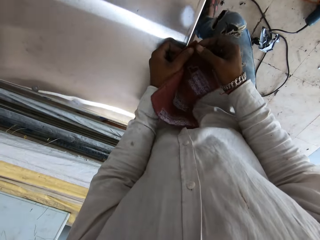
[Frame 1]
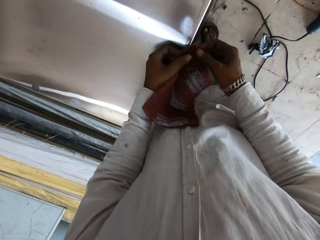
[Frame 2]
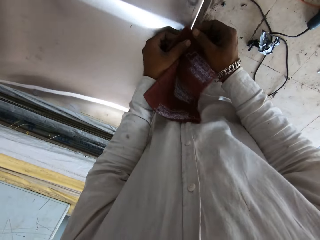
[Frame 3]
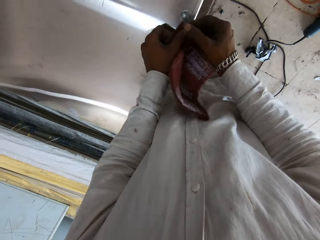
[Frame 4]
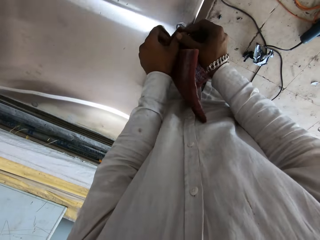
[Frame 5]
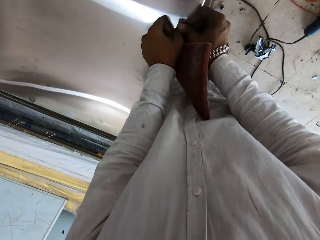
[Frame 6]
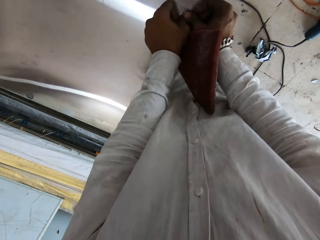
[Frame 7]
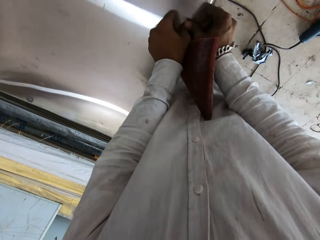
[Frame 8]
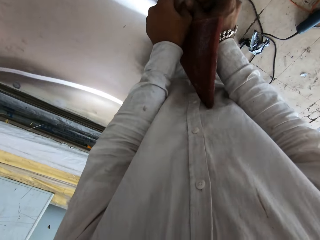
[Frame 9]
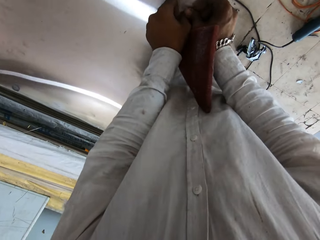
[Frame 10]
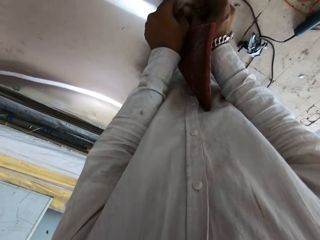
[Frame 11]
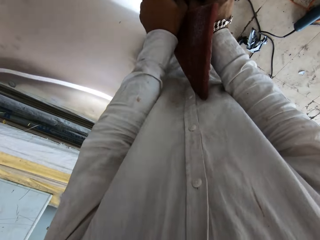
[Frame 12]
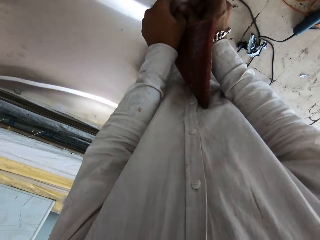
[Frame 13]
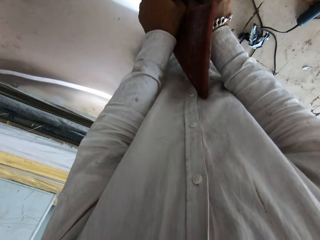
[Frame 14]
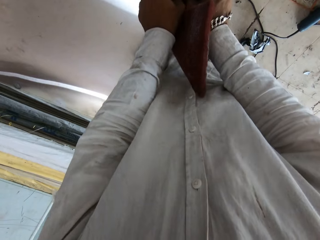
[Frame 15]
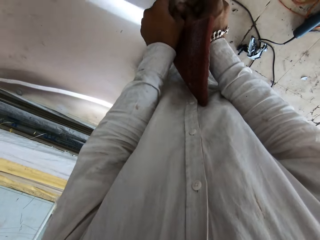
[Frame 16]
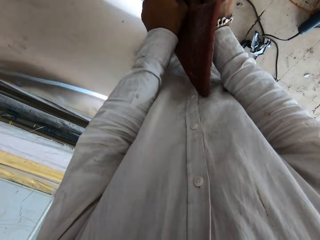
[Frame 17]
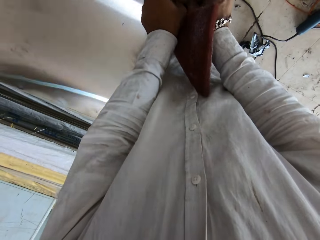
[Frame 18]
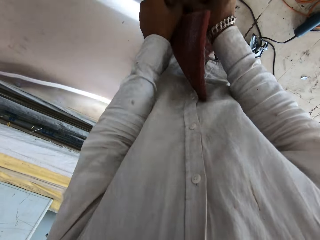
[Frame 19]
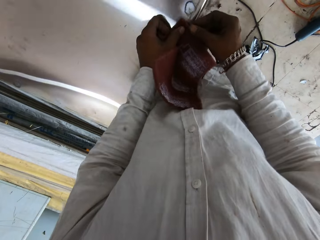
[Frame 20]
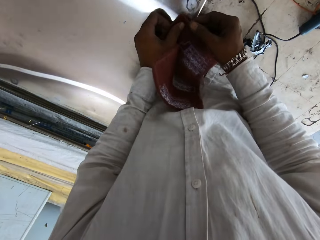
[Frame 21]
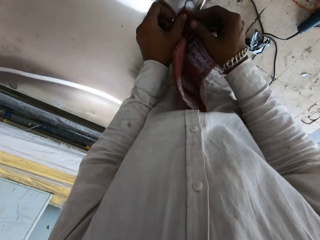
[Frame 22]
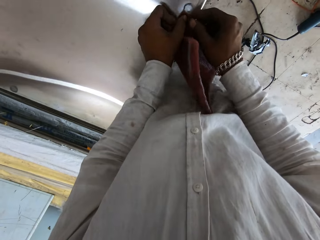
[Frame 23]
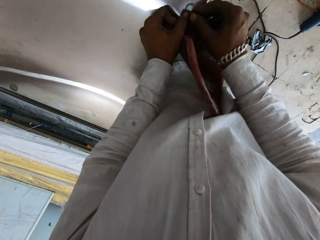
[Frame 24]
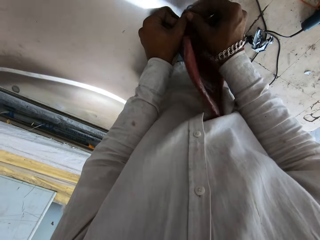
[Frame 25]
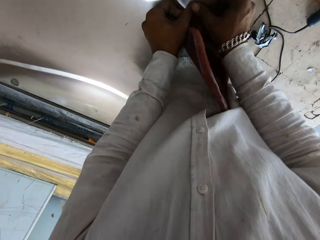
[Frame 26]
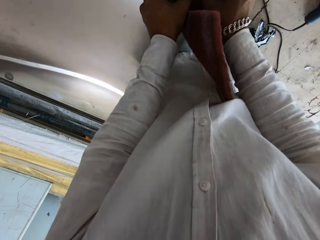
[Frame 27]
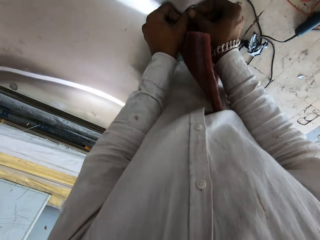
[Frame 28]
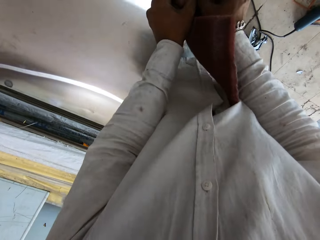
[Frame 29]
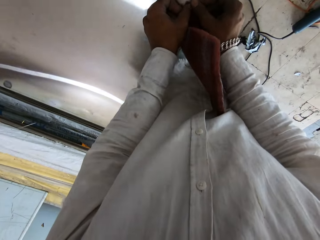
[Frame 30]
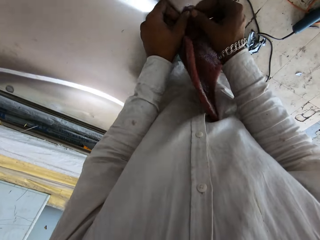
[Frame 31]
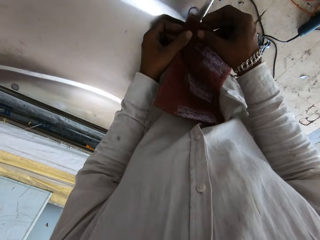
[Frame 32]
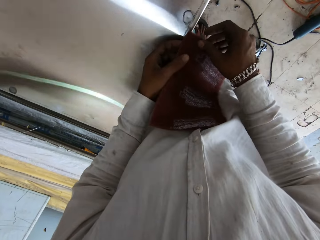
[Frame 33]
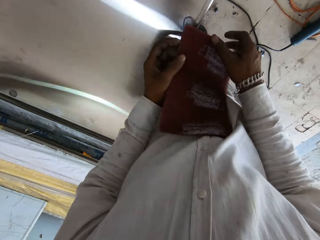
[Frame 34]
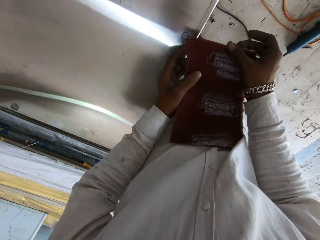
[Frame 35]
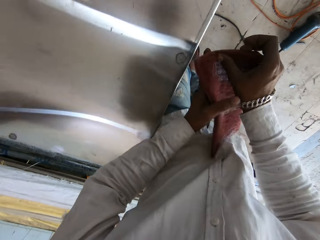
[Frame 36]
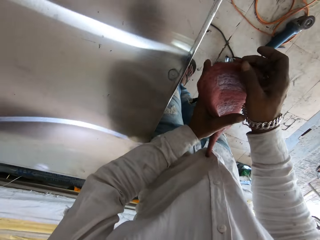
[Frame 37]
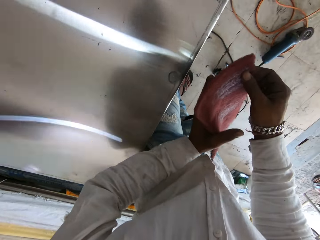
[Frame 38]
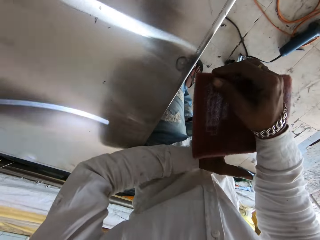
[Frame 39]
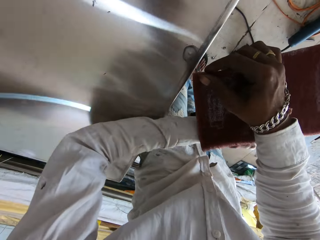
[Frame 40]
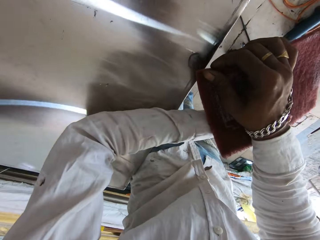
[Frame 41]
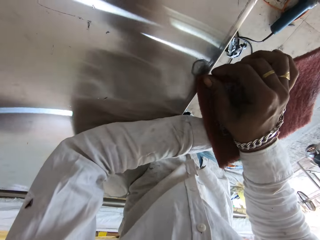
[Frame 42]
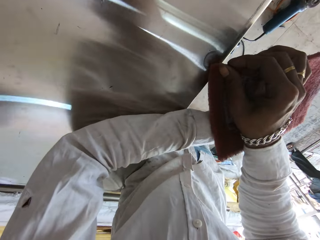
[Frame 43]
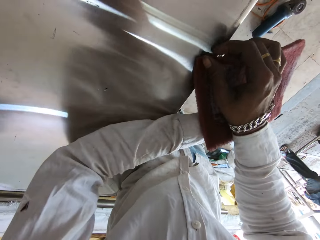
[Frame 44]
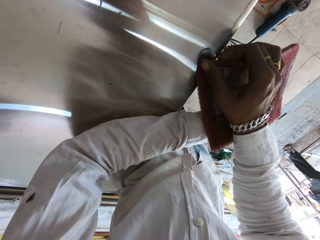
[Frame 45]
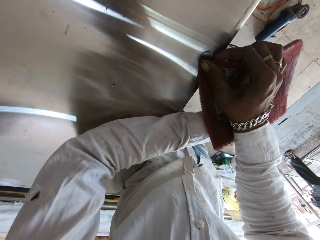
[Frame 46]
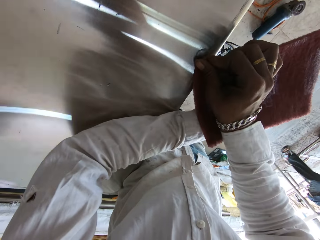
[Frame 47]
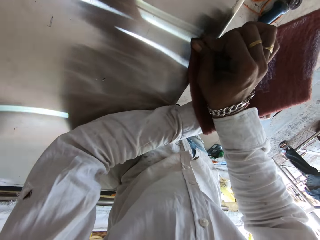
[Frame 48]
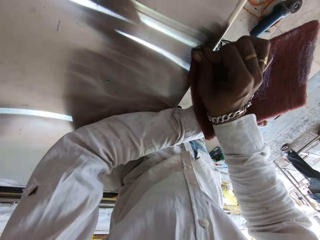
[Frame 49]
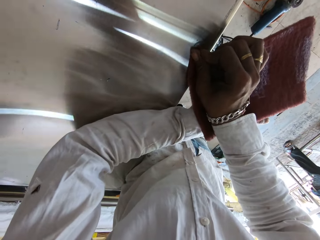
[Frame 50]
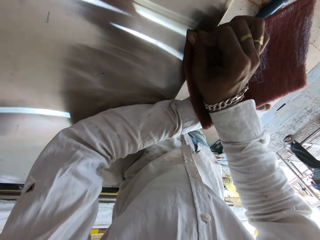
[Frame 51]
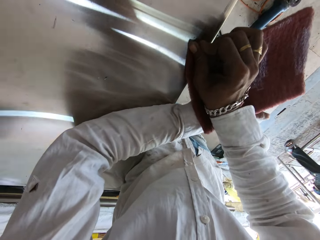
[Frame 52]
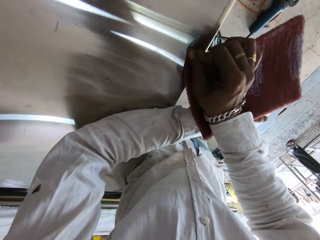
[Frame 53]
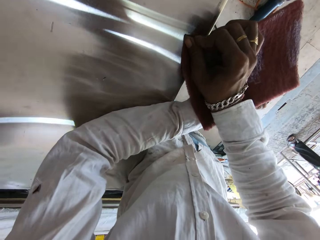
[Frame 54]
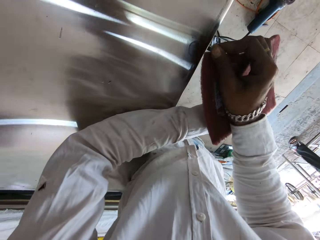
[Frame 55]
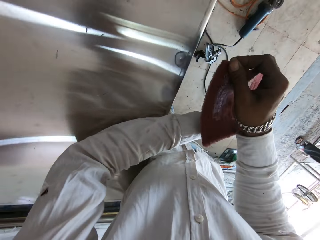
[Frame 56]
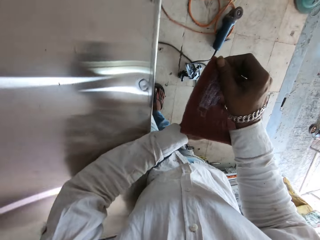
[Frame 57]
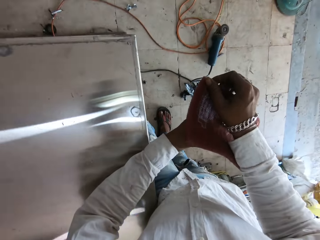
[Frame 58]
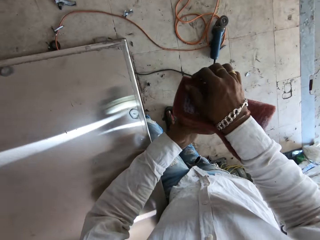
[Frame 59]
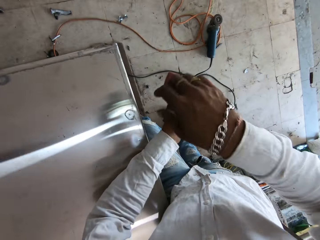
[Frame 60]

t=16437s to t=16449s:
The camera wearer adjusts the table wipe cloth in the hands. They rub the metal surface with the table wipe cloth.

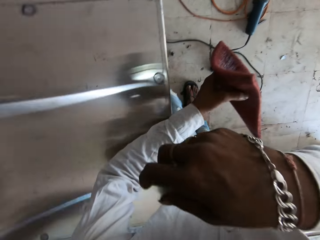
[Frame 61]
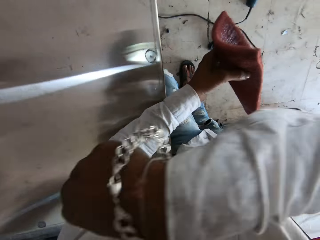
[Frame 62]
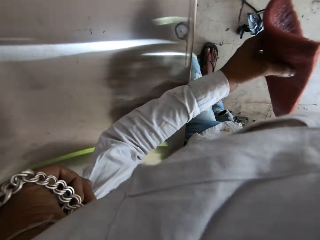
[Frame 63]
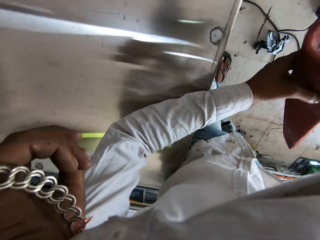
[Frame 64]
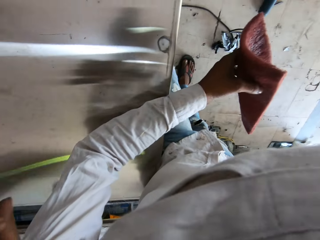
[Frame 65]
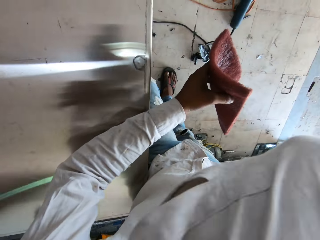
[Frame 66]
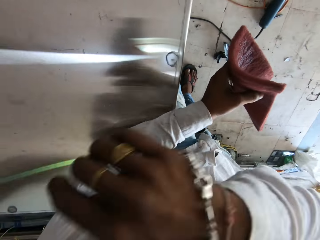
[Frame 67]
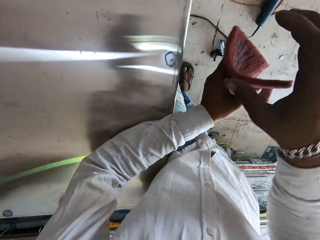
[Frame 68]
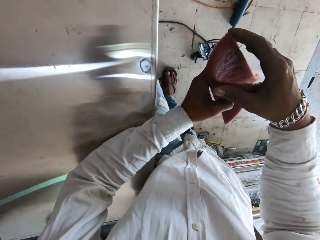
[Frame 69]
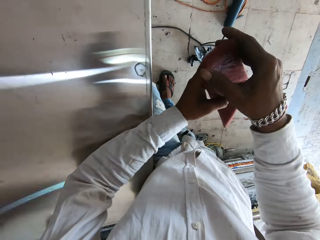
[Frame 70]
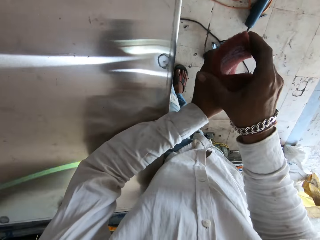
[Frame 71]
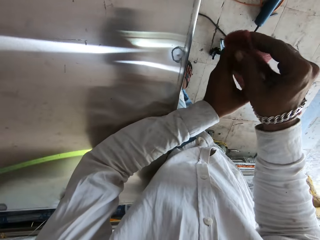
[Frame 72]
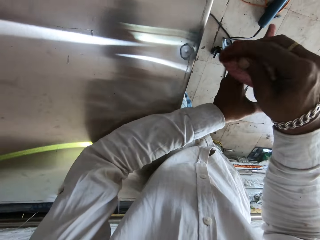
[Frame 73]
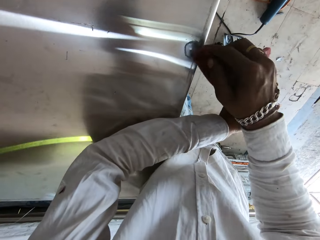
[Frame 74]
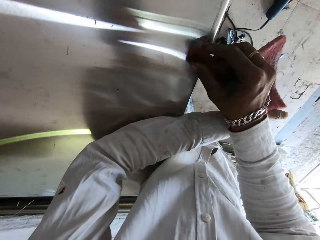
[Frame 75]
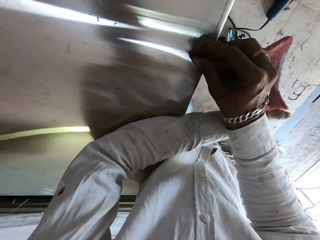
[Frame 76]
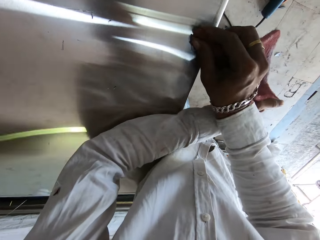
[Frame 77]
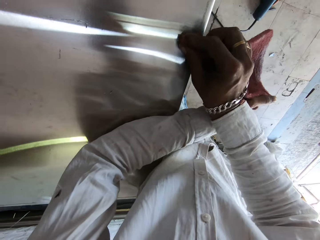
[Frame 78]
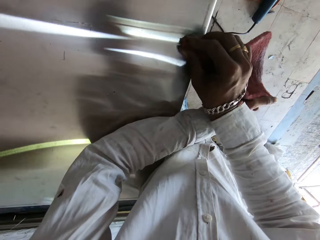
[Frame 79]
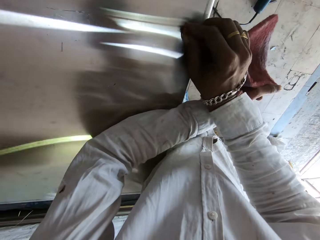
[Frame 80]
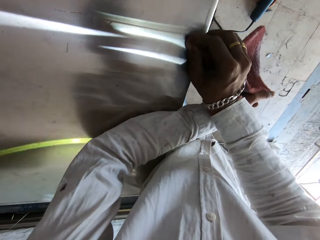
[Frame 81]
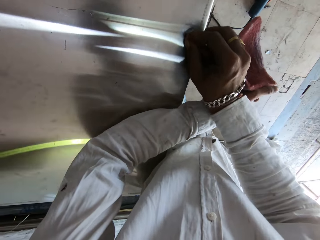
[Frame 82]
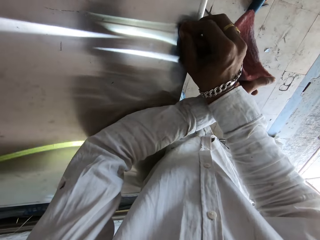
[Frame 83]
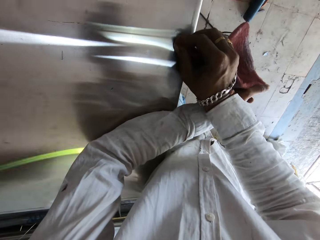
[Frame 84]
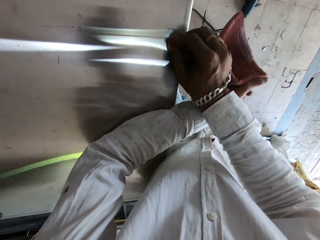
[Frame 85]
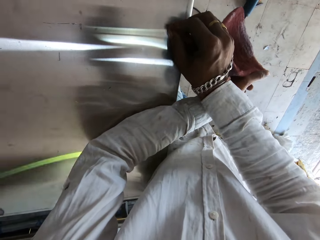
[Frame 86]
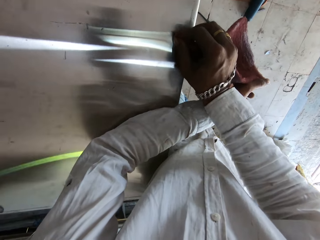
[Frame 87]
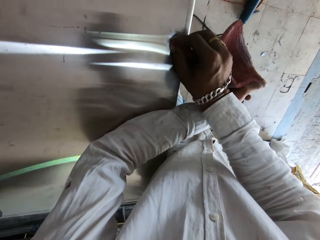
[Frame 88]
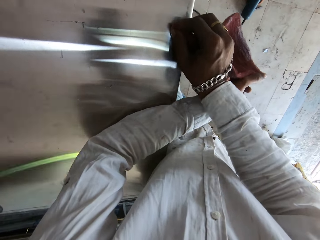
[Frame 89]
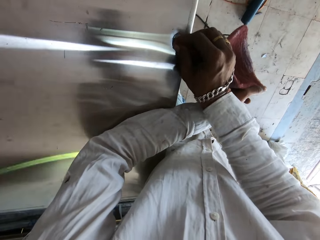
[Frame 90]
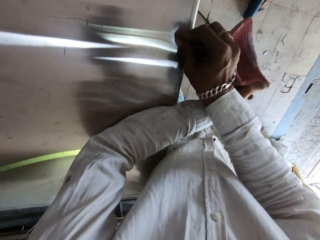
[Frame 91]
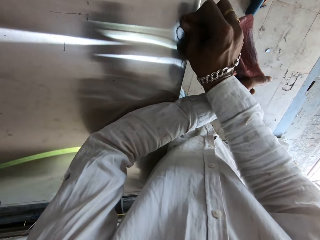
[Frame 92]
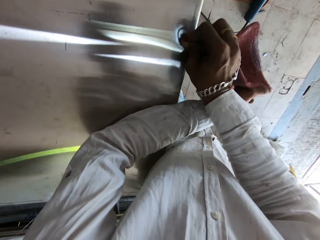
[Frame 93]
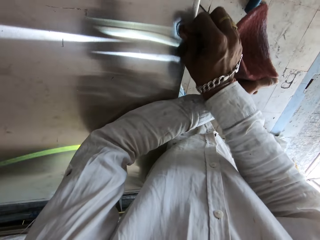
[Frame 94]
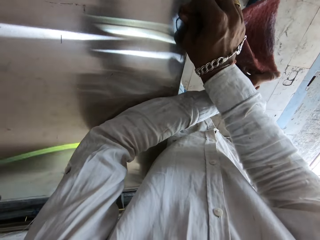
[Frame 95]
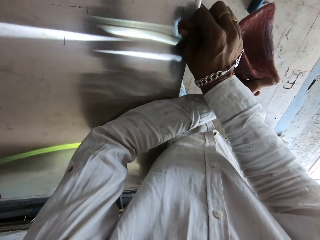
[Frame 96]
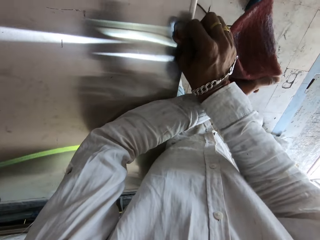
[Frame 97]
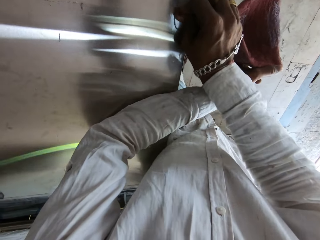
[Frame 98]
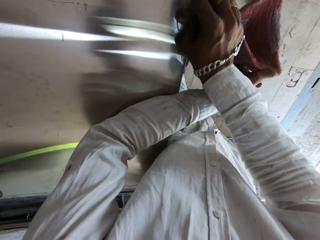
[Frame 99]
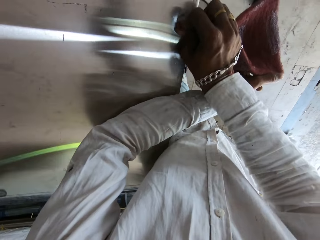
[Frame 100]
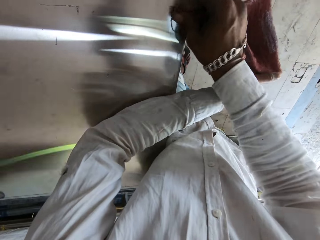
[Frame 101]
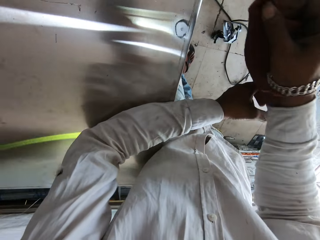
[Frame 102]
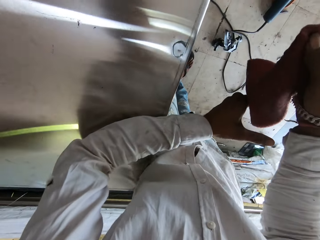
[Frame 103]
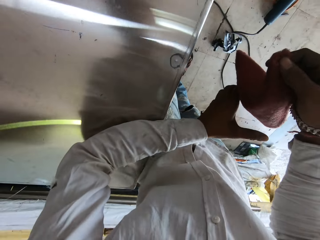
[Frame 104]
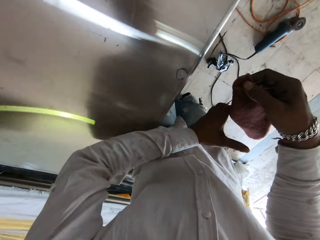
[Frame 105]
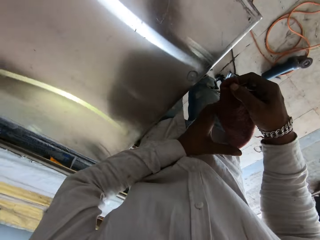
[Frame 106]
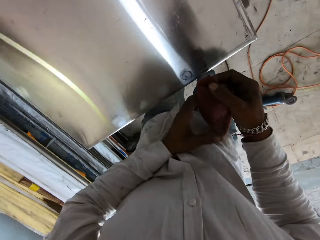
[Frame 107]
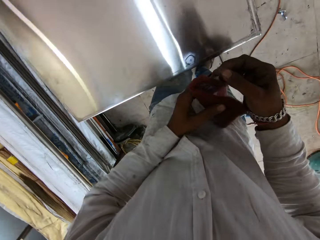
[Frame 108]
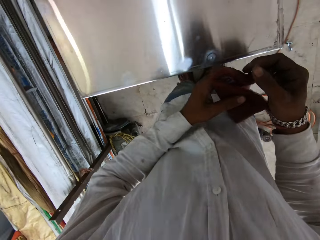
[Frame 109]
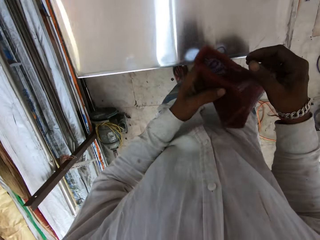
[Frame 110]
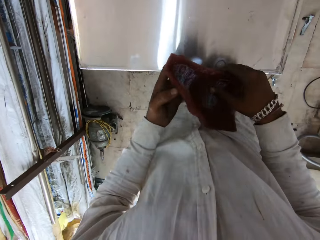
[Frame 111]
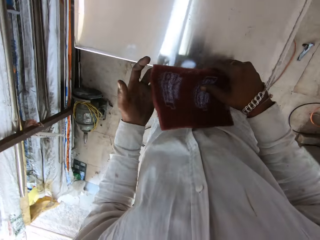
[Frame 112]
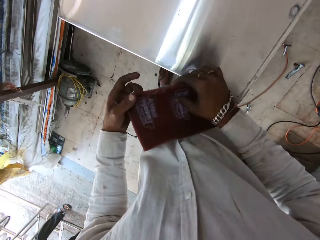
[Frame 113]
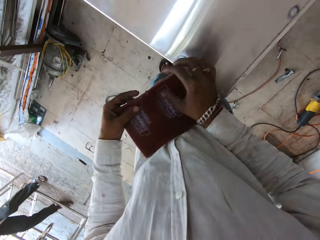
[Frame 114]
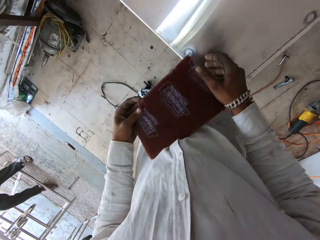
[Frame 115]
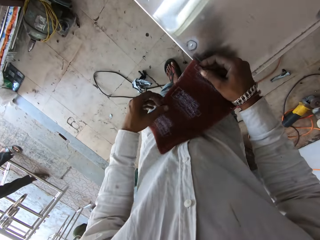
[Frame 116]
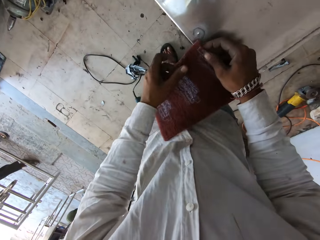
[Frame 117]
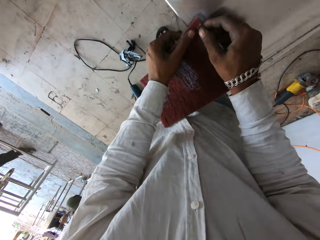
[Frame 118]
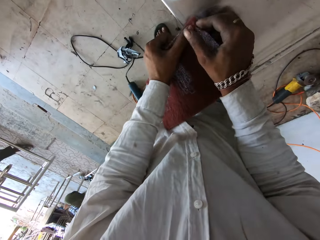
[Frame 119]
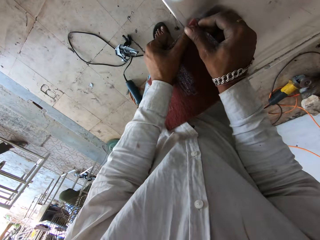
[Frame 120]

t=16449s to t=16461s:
The camera wearer rubs the face with the right hand arm. They drop the right hand. They fold the table wipe cloth in the hands. They put a hand on the table. They rub the metal surface with the table wipe cloth. They turn around.
